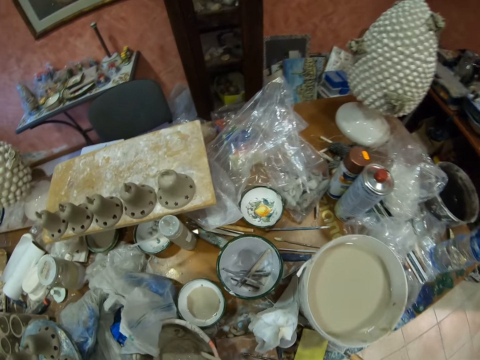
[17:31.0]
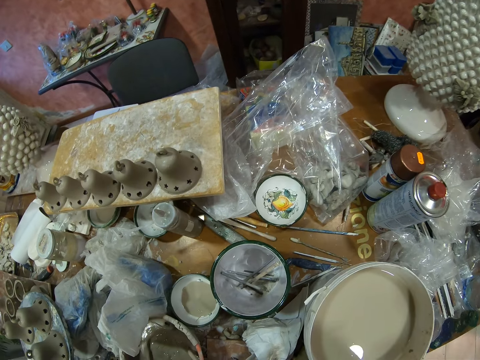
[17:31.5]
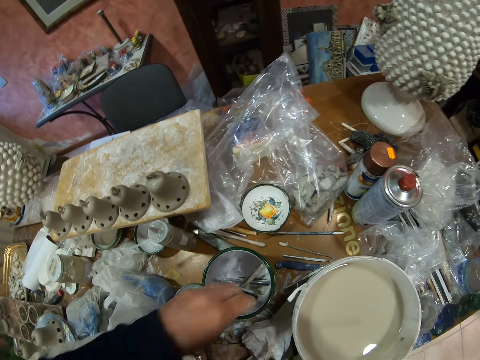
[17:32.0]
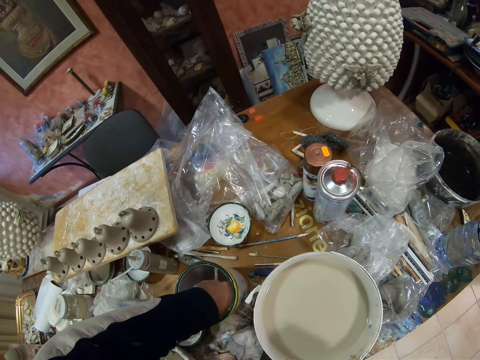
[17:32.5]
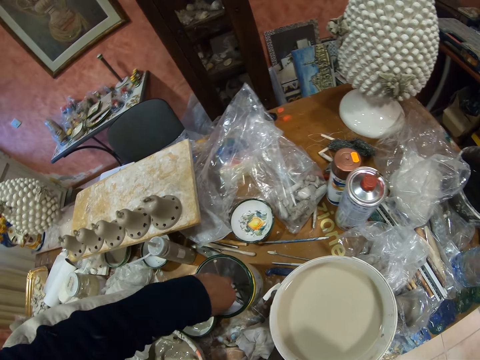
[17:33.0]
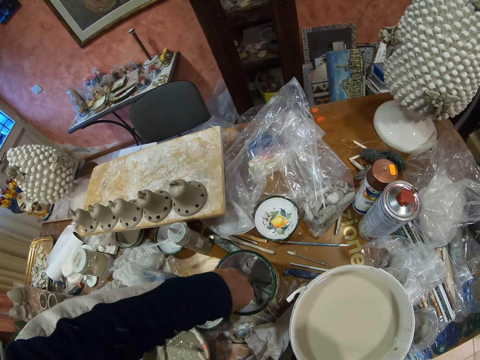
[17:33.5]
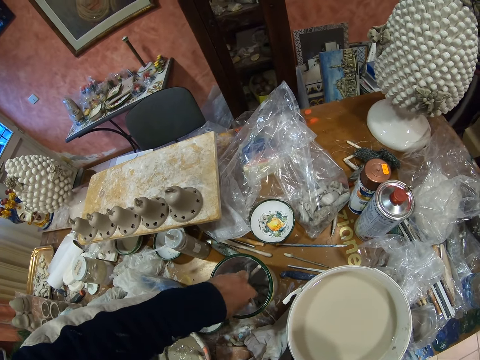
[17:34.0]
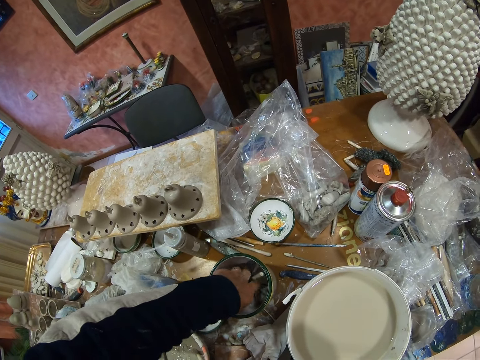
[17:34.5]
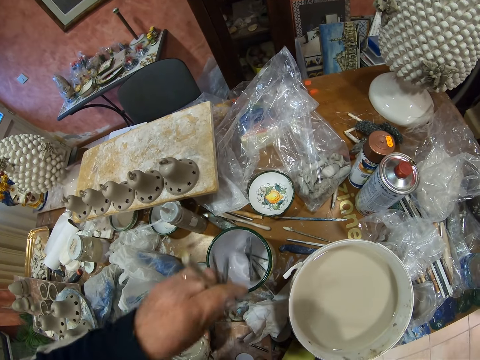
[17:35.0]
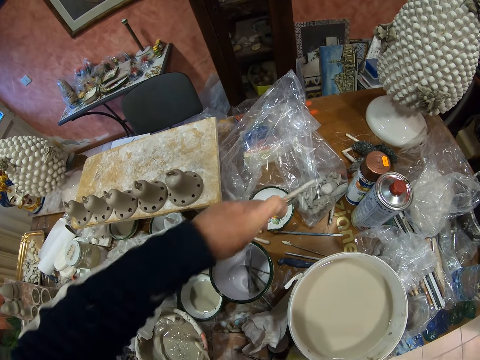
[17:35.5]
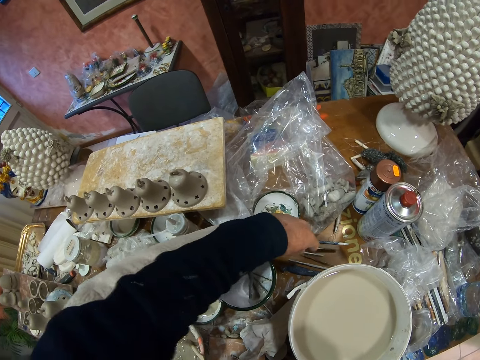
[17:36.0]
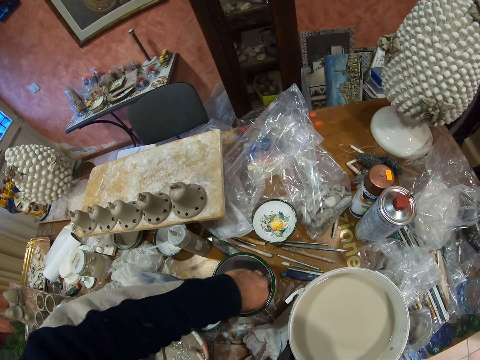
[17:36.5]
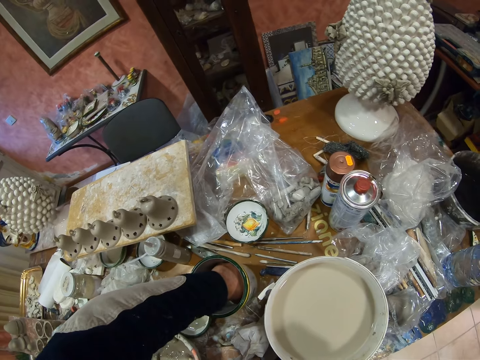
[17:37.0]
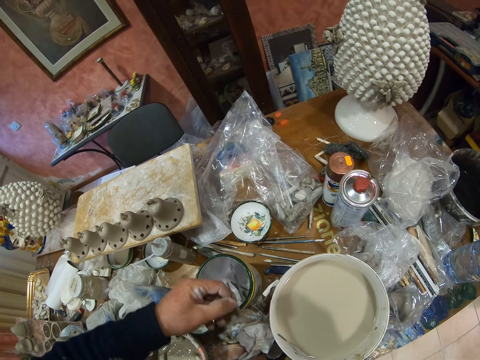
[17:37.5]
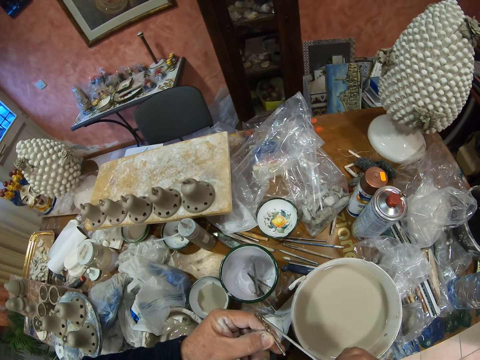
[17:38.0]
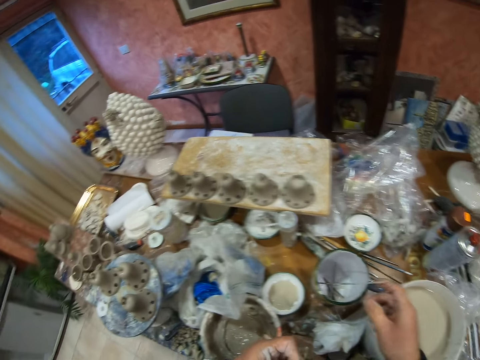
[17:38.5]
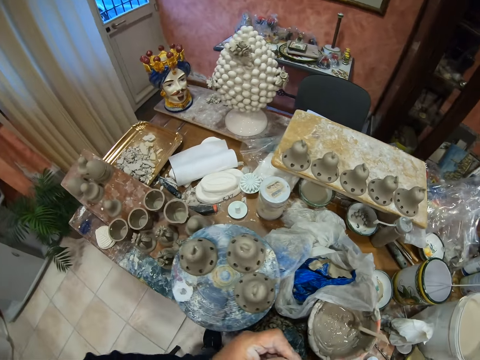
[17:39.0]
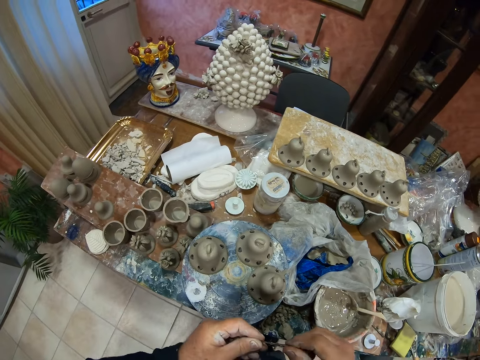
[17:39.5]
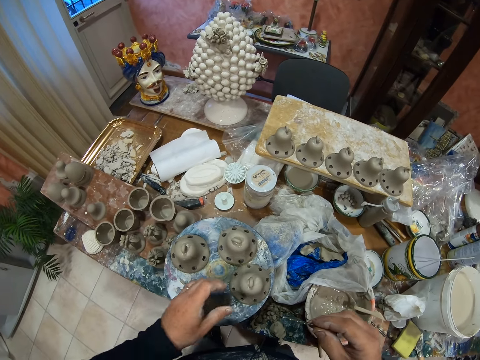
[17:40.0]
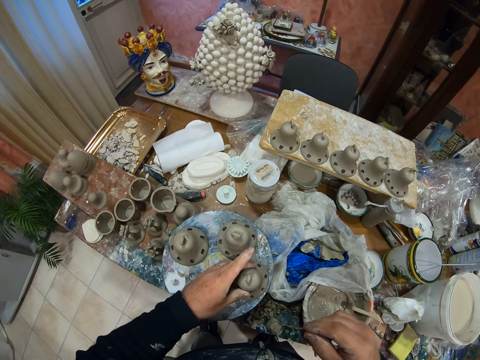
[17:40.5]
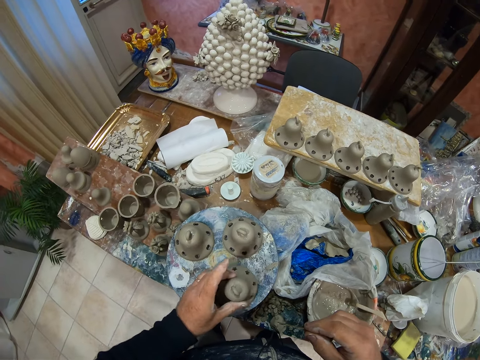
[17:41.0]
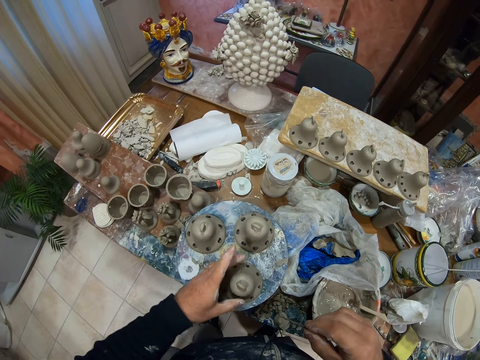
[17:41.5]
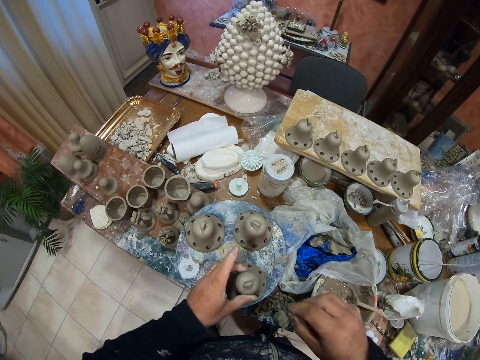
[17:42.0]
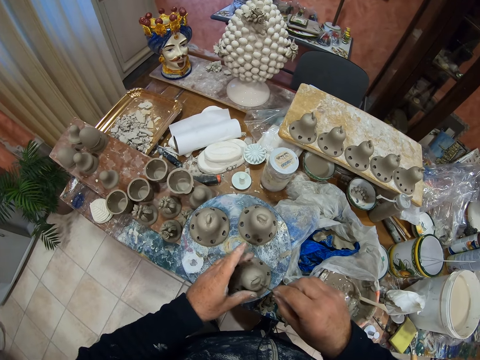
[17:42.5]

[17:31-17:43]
The camera wearer picks up the metal stick. They put the metal on the table.

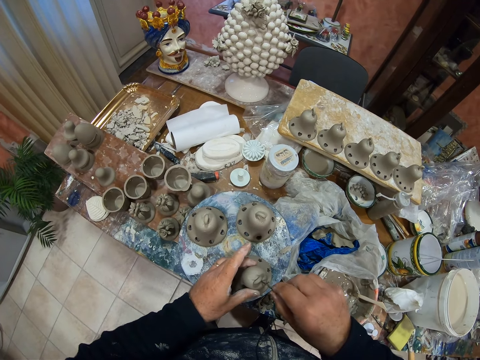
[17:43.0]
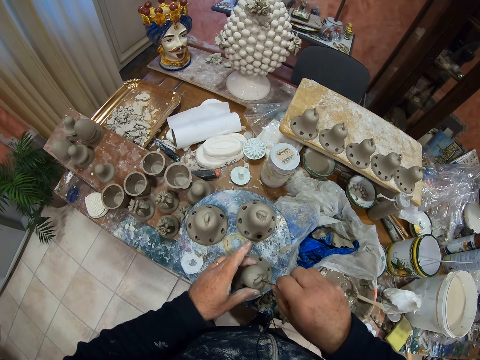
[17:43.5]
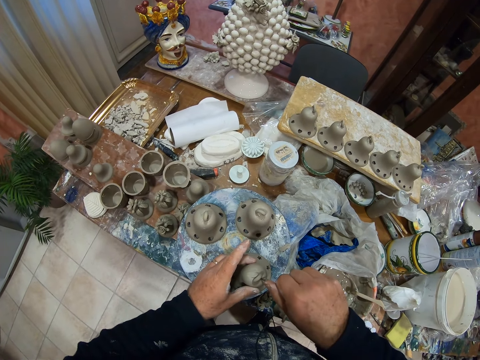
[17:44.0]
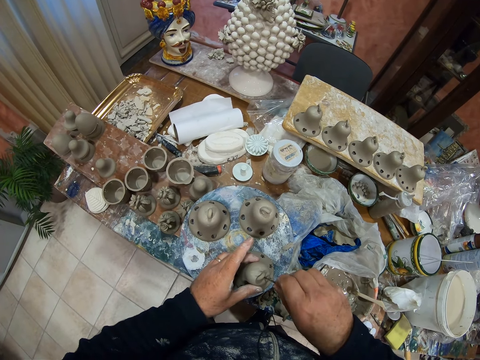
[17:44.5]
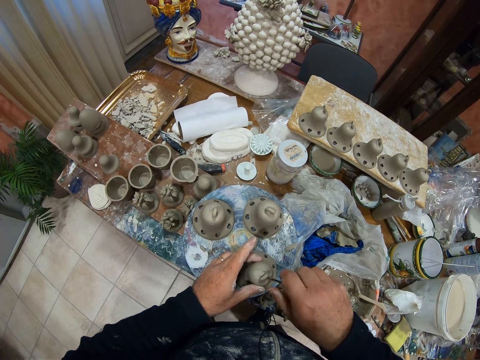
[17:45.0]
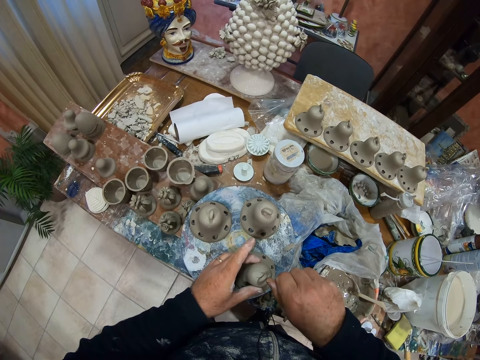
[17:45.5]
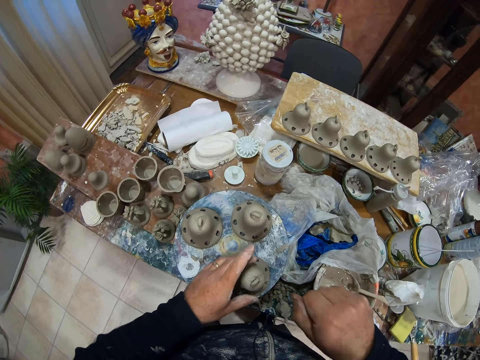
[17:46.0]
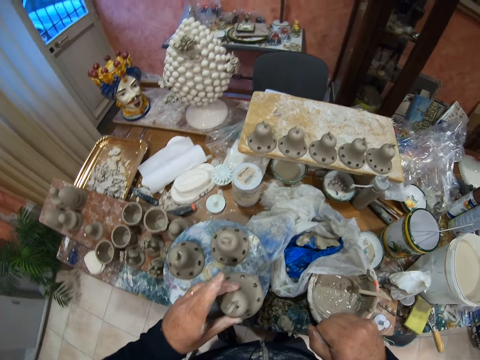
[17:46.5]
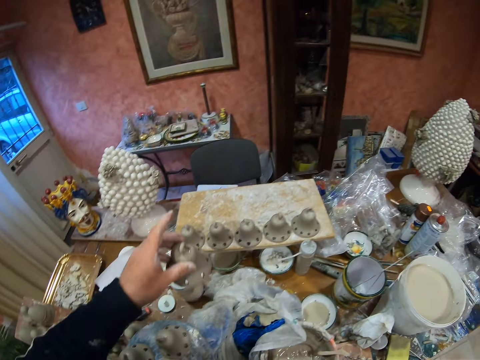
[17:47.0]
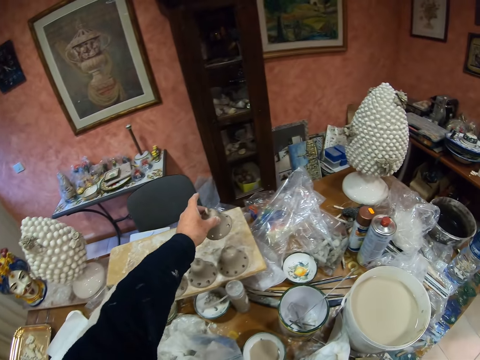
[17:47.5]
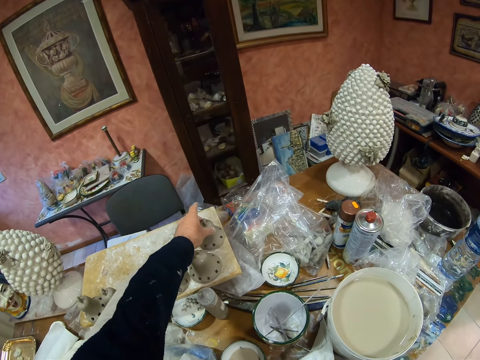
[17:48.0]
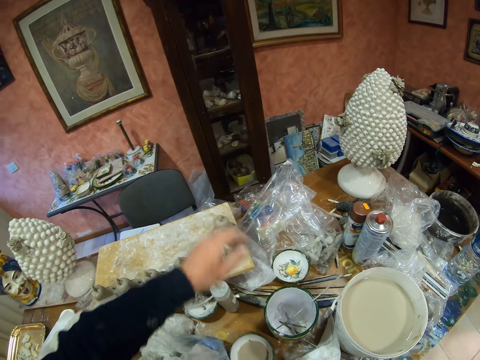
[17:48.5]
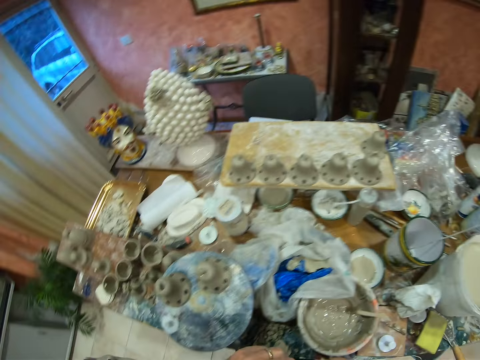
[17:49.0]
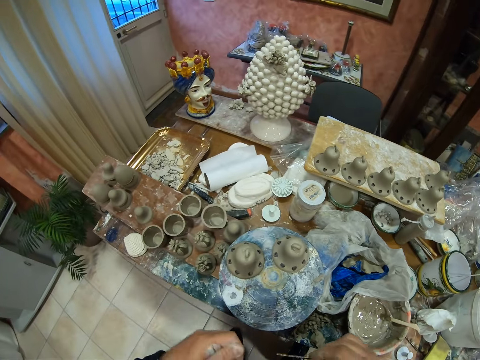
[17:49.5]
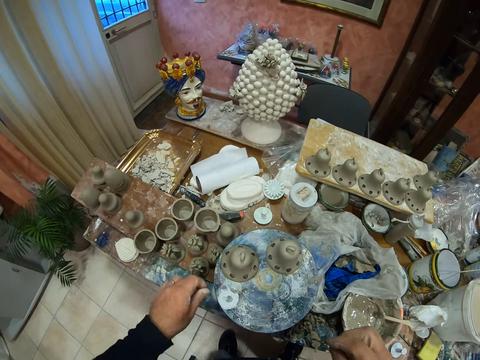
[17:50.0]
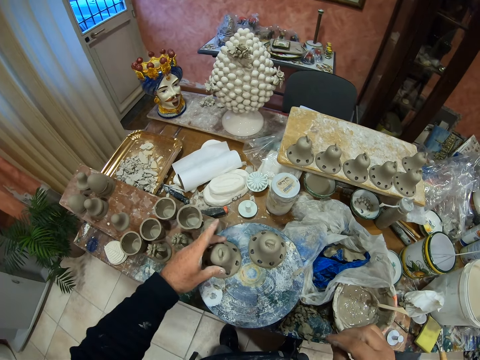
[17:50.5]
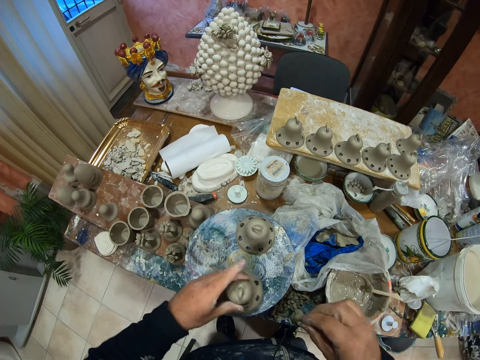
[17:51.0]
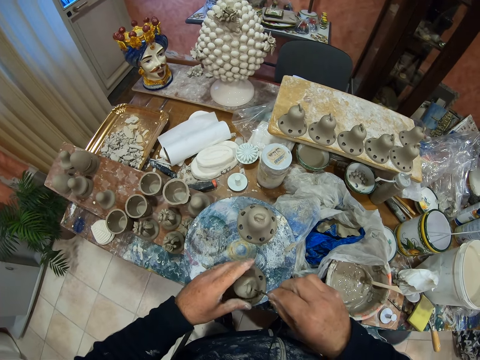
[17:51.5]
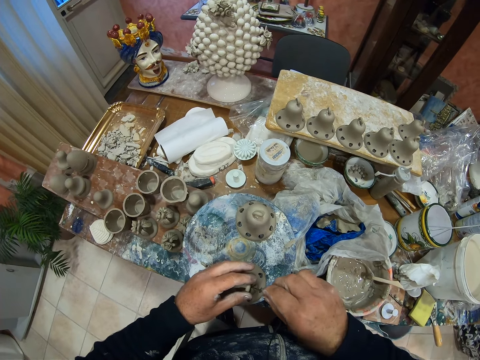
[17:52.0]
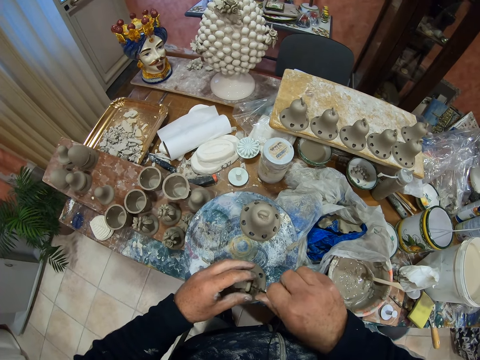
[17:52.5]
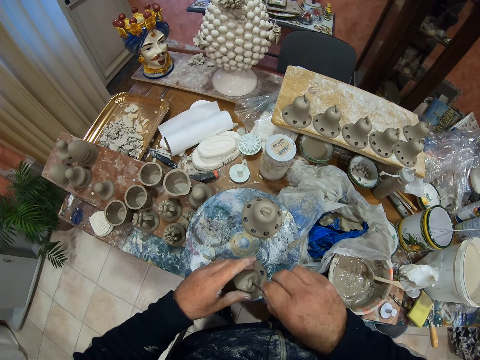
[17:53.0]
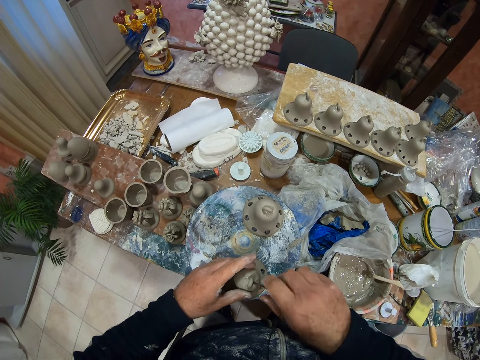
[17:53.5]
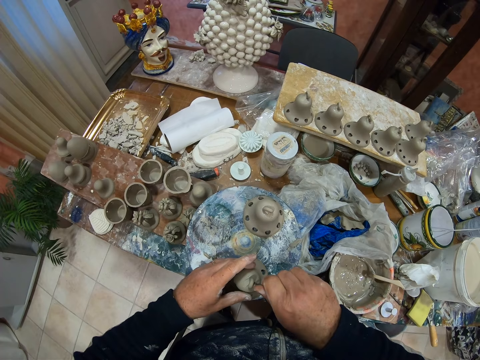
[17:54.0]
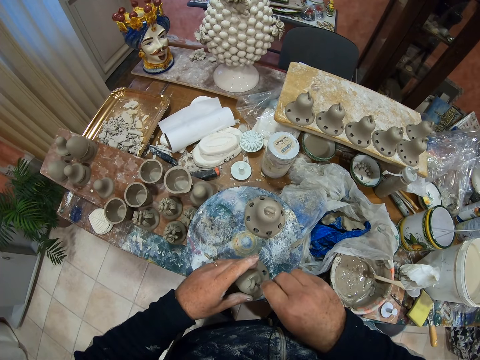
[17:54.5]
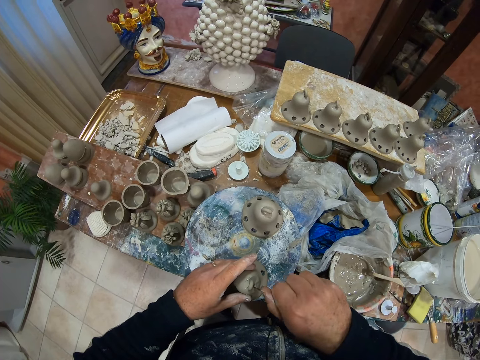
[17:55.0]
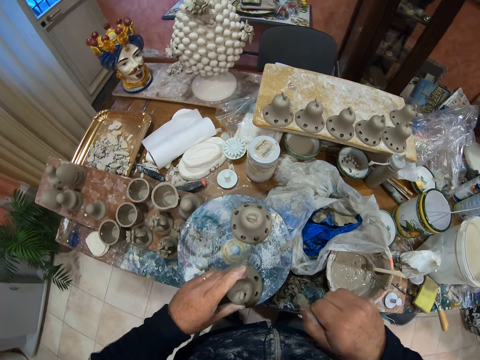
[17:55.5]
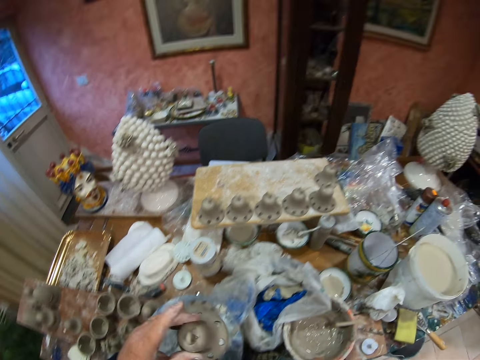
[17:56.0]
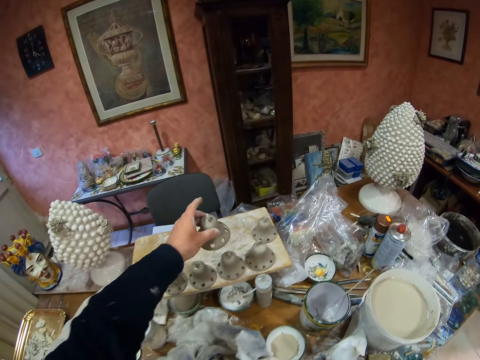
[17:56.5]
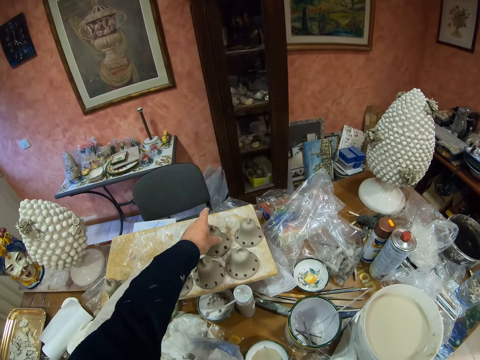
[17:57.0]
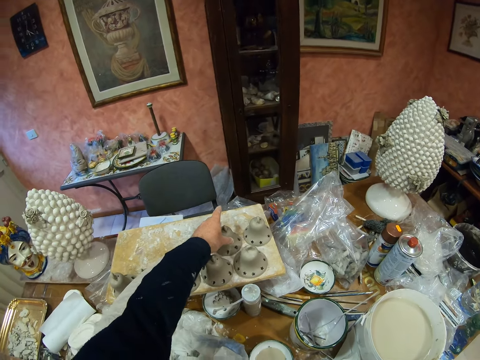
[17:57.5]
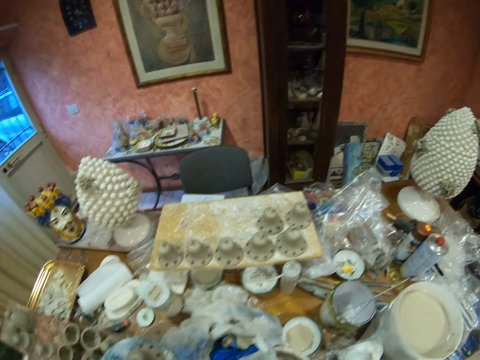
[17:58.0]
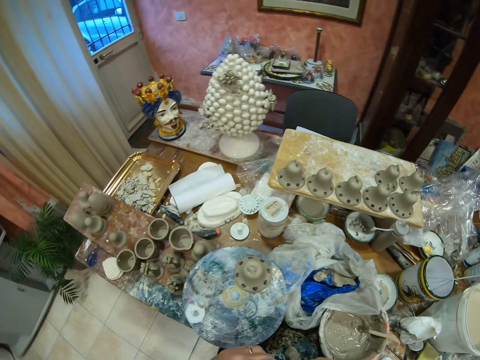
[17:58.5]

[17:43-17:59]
The camera wearer makes decoration holes on the pottery clay mold. They place the pottery clay mold on the board. They pick up a pottery clay mold. They make decoration holes on the pottery clay mold. They place the pottery clay mold on the board.
